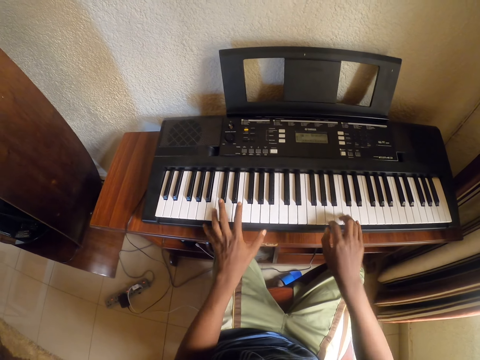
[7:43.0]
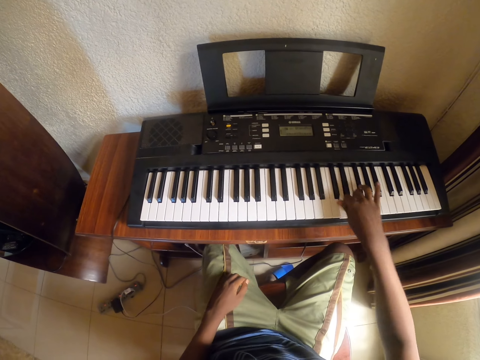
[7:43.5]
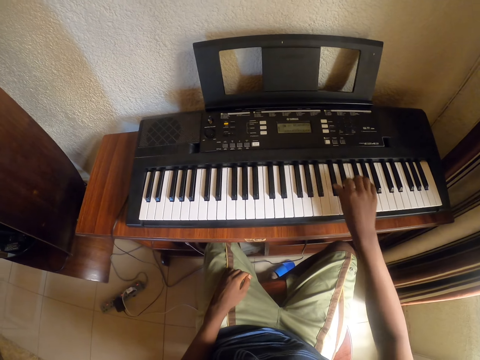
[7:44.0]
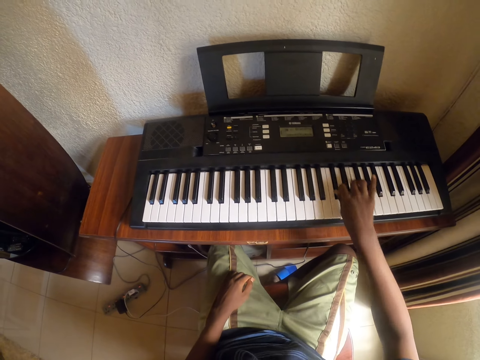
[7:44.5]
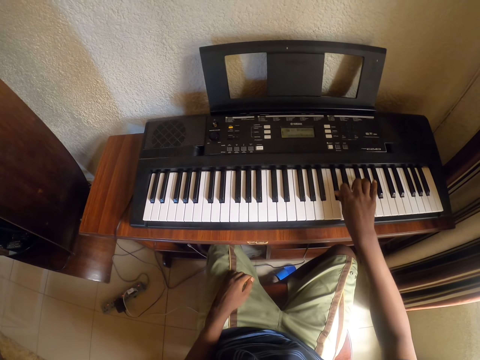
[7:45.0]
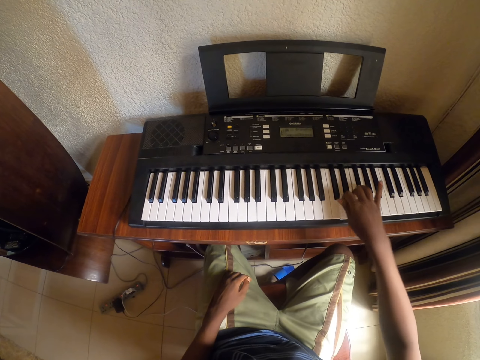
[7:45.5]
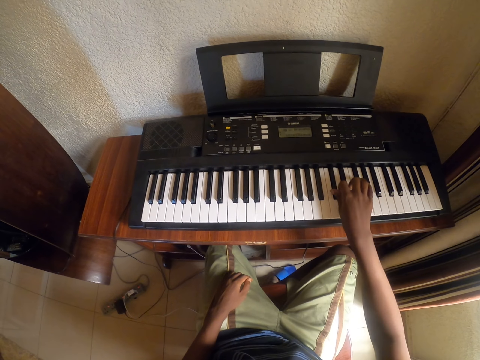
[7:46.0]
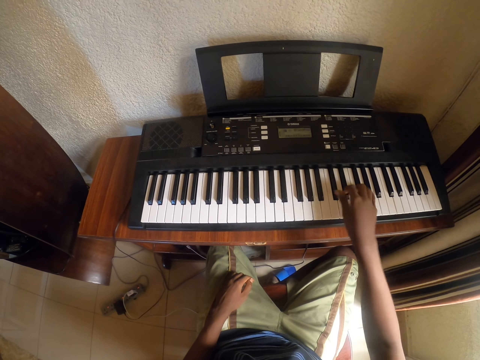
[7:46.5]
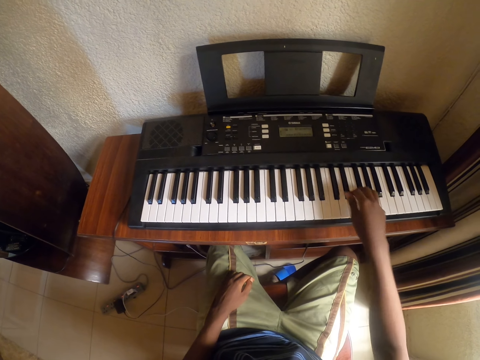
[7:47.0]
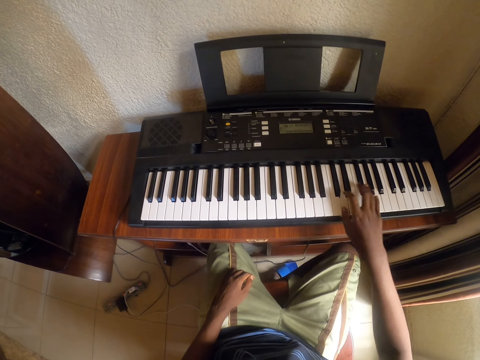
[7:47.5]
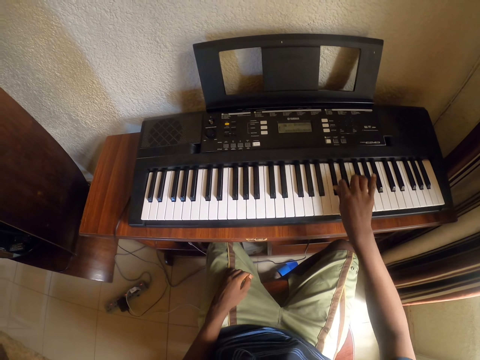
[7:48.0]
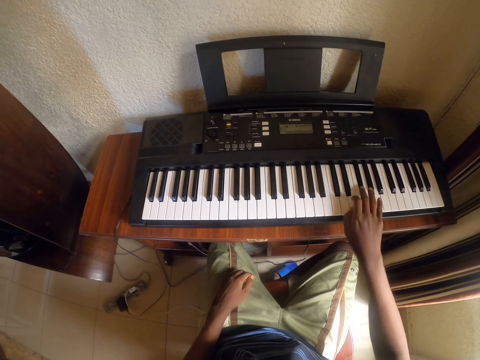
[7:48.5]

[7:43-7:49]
The camera wearer removes his left hand on the keyboard.

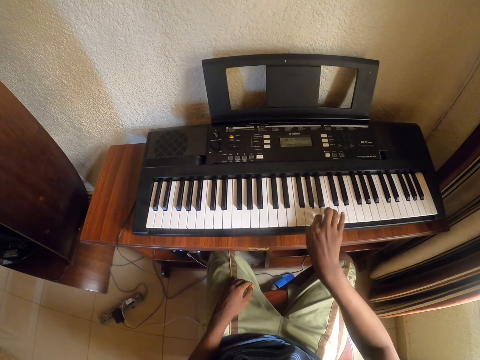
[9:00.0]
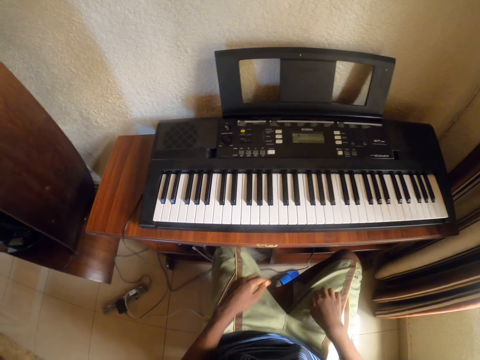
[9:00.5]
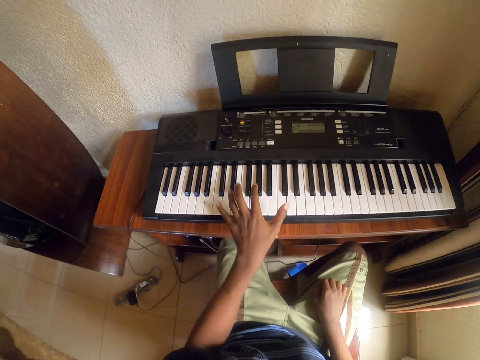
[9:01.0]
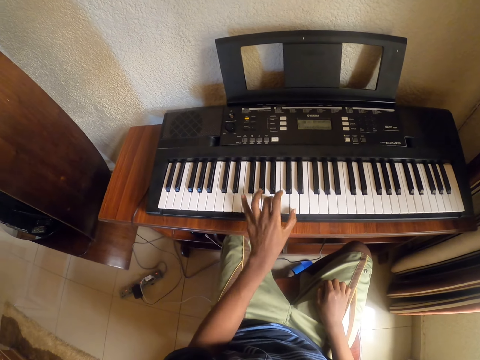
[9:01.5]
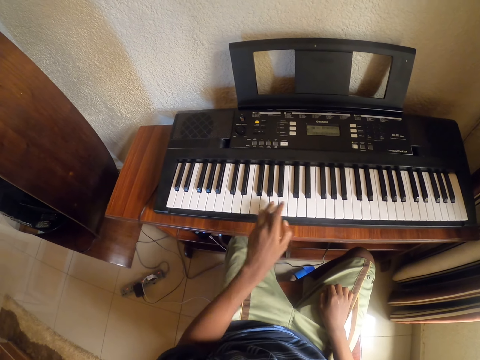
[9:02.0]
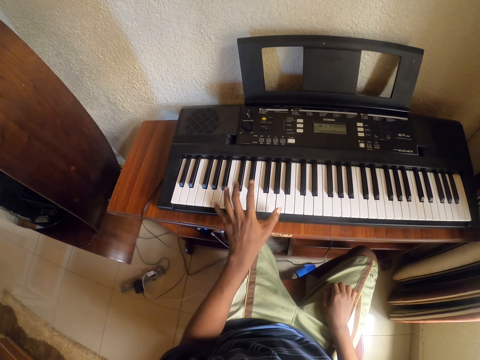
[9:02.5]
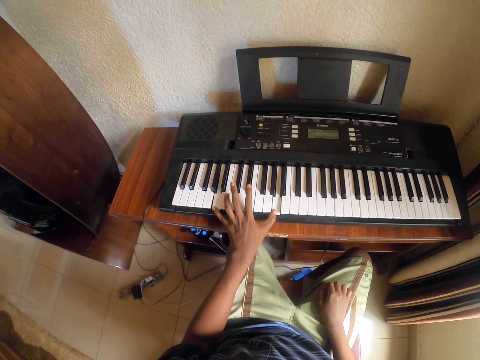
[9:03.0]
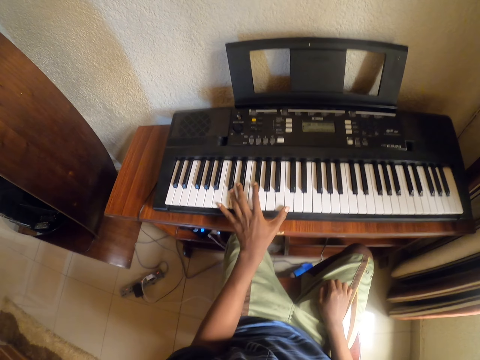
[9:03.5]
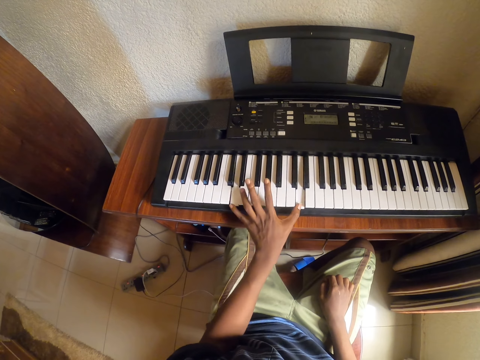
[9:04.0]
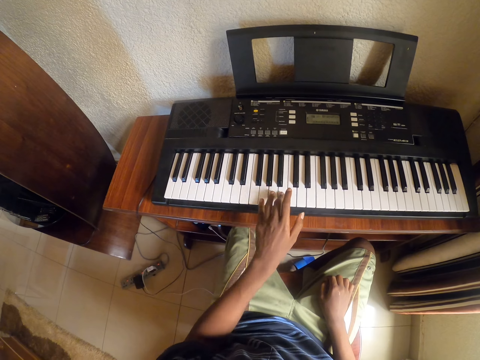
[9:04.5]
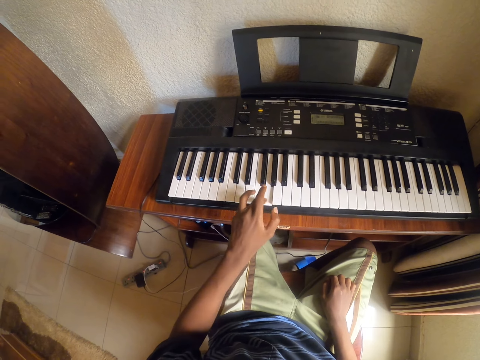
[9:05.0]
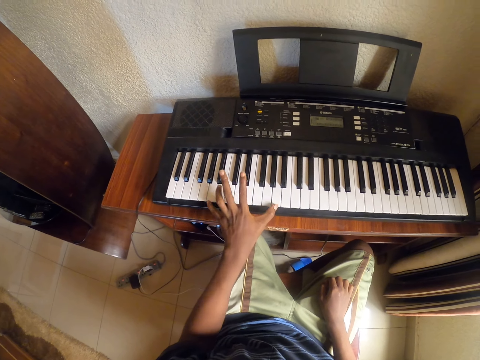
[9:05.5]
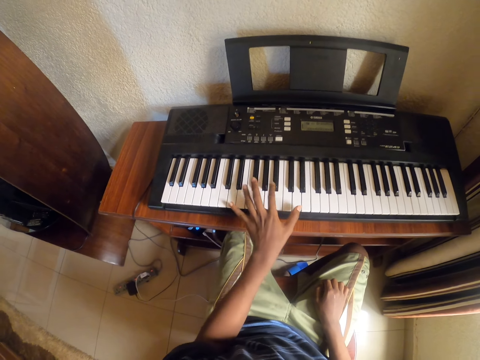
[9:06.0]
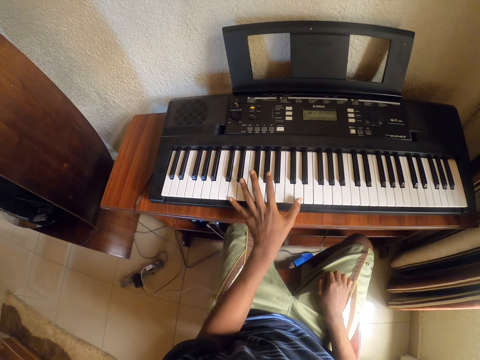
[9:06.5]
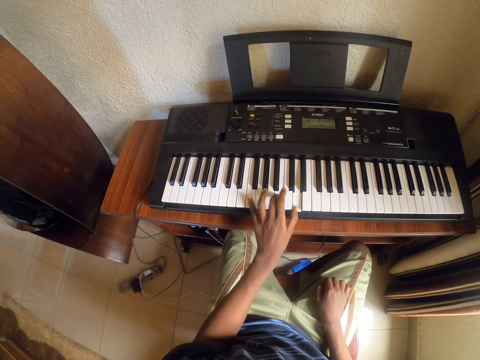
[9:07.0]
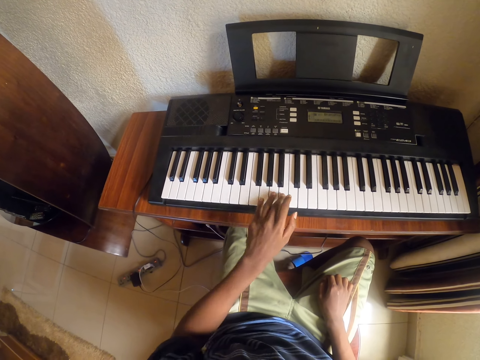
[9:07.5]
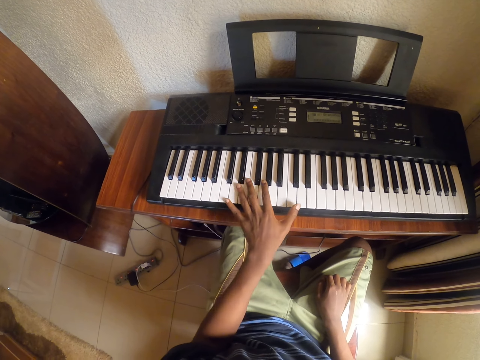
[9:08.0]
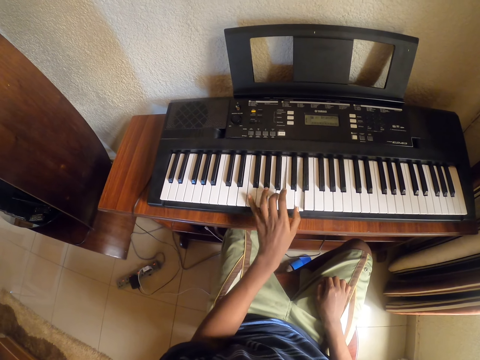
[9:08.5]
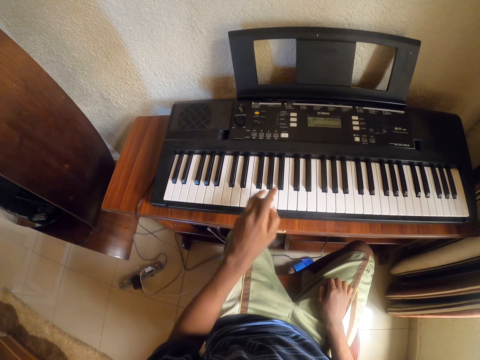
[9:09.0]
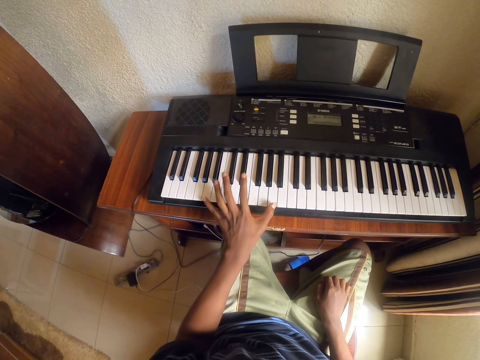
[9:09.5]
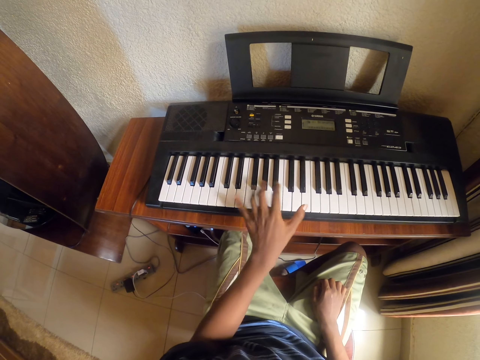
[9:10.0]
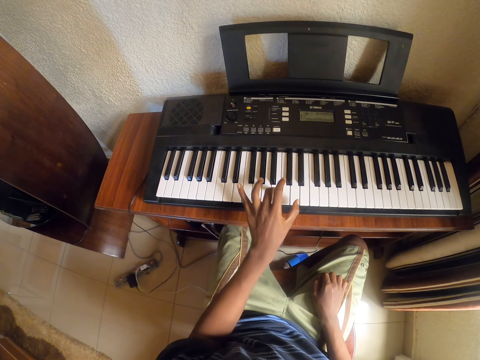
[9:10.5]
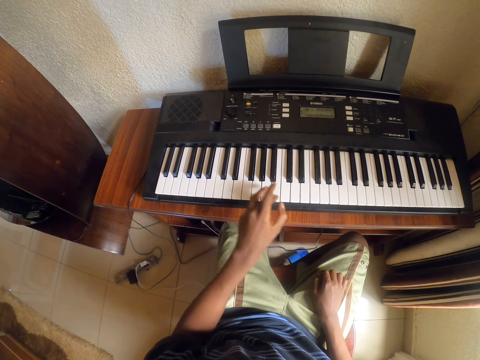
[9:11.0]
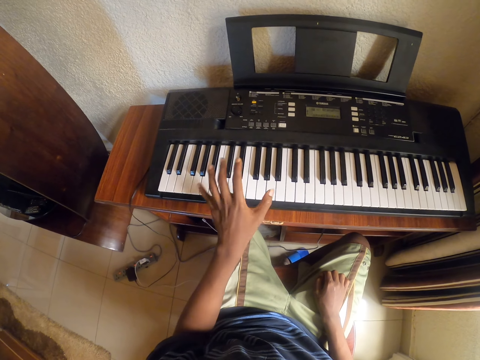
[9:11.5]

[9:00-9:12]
The camera wearer plays the keyboard with the left hand.

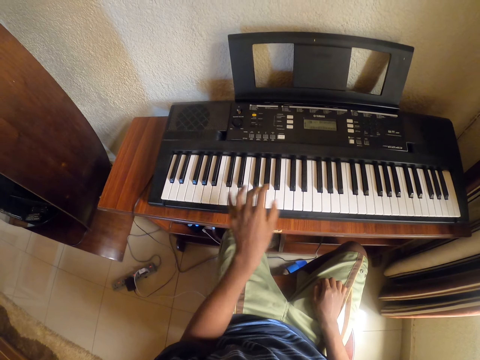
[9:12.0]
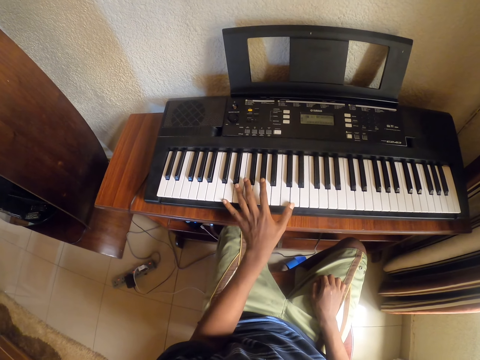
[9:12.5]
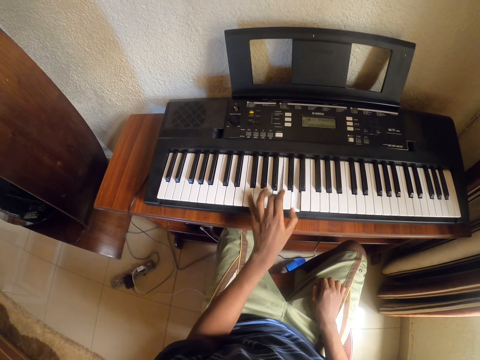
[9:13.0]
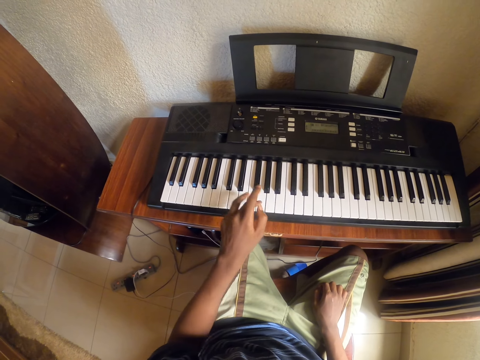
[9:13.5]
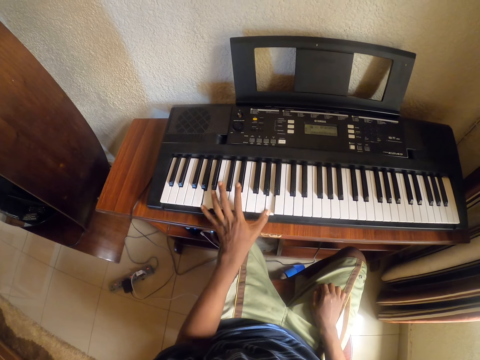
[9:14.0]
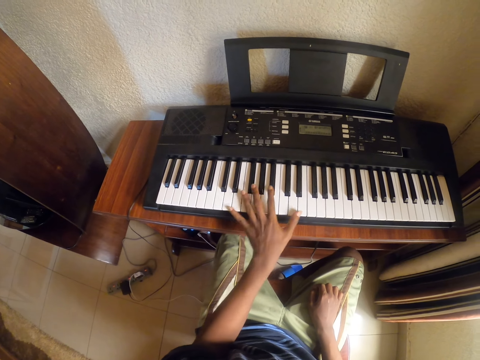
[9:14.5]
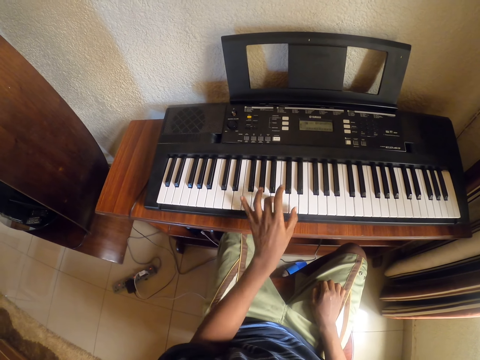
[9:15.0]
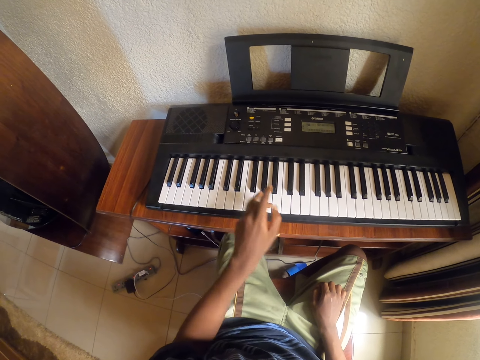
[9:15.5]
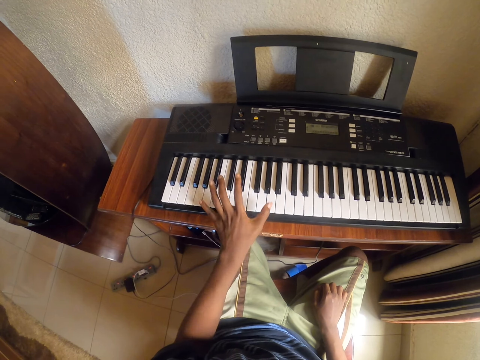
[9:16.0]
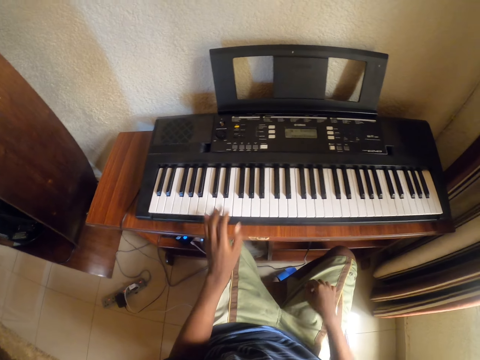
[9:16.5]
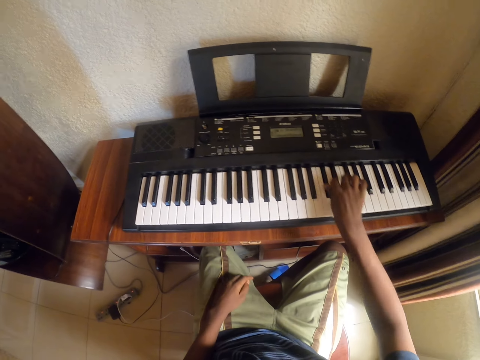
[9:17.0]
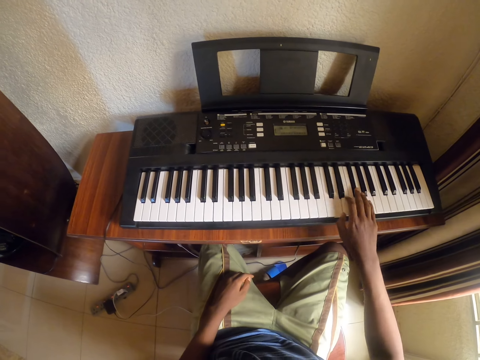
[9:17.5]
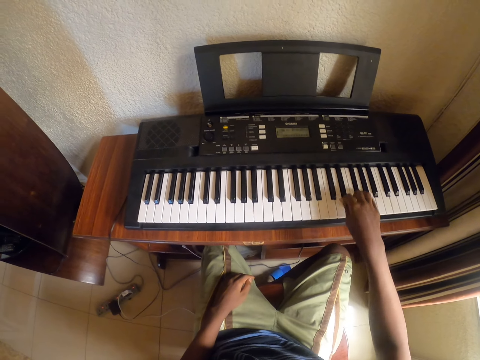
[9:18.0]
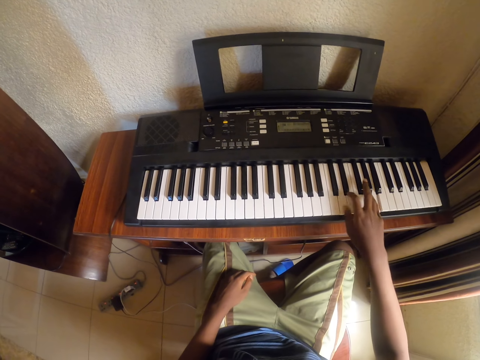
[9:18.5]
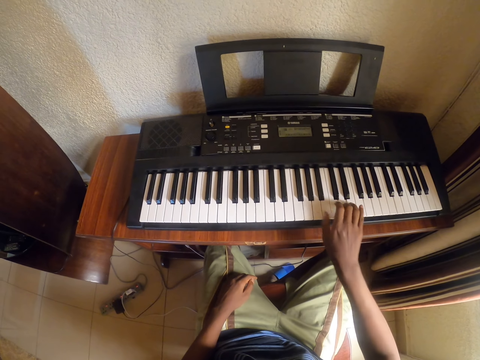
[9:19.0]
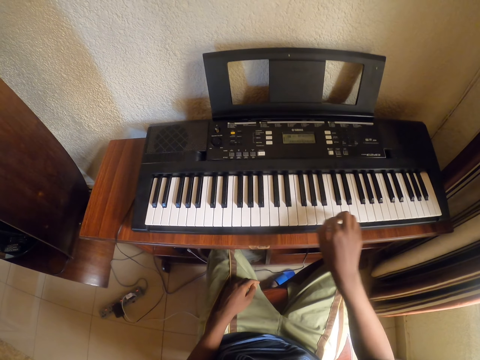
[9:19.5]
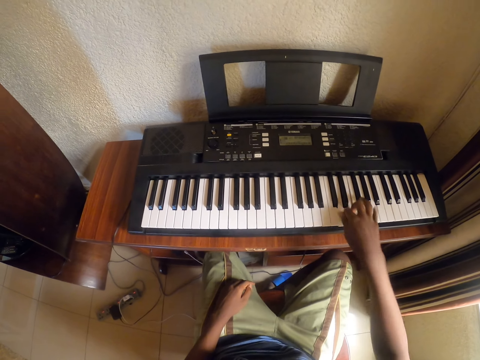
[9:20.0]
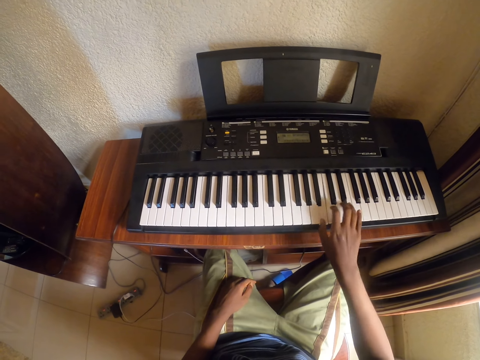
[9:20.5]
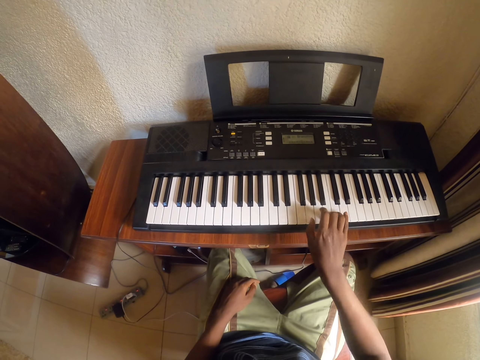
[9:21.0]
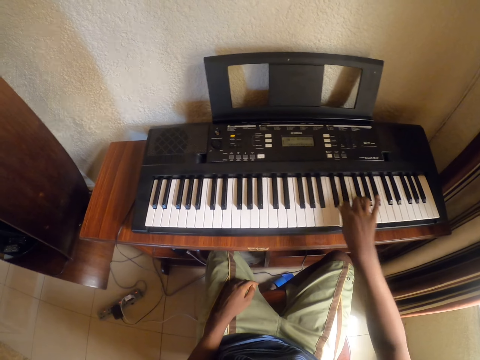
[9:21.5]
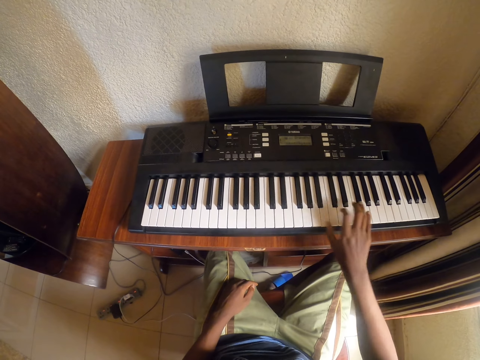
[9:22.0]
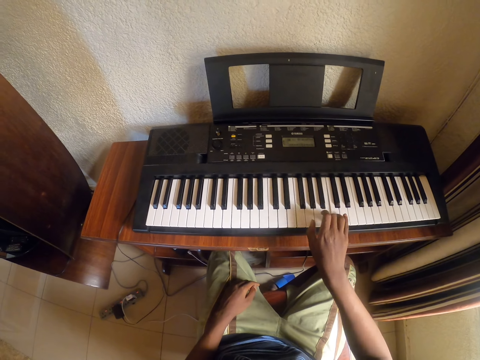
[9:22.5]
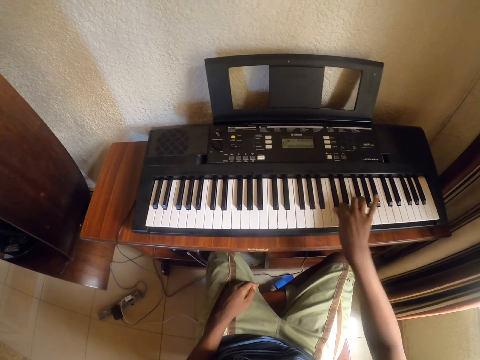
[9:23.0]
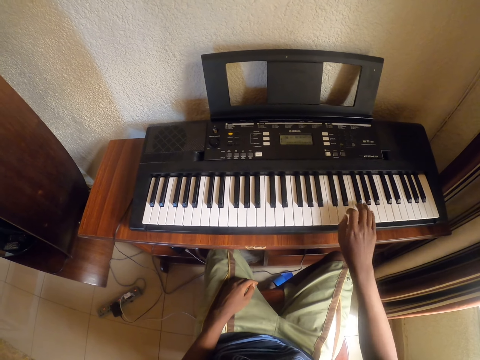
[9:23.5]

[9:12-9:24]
The camera wearer plays the piano with his right hand.
